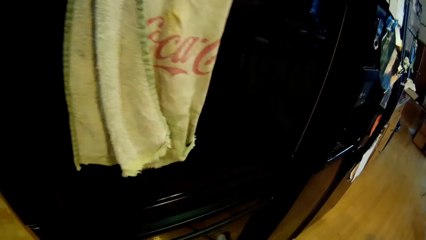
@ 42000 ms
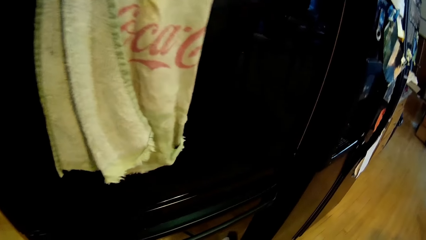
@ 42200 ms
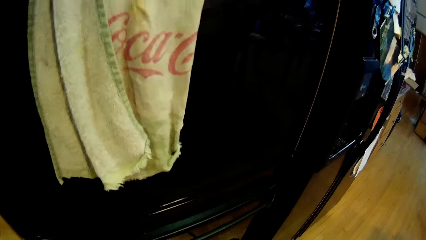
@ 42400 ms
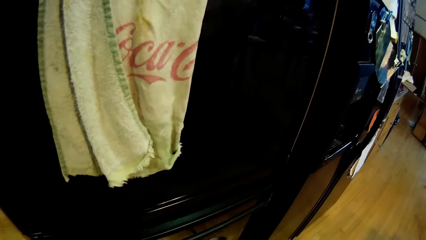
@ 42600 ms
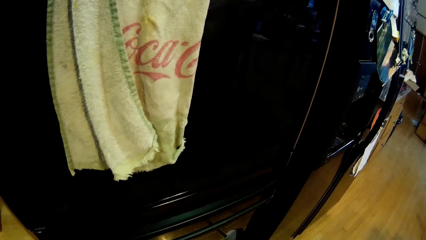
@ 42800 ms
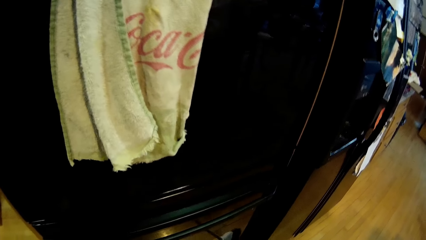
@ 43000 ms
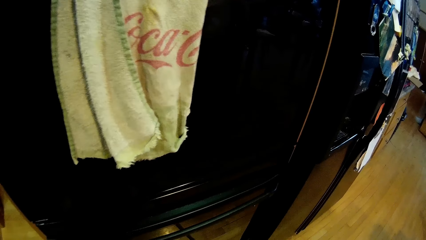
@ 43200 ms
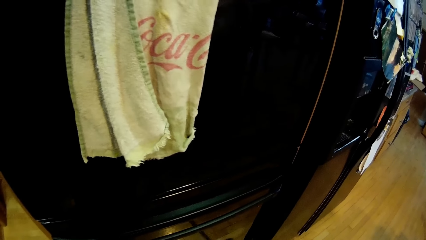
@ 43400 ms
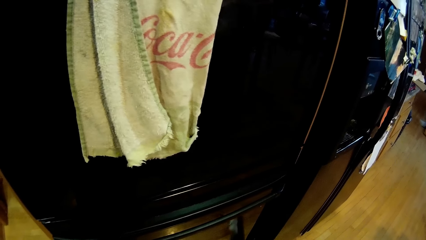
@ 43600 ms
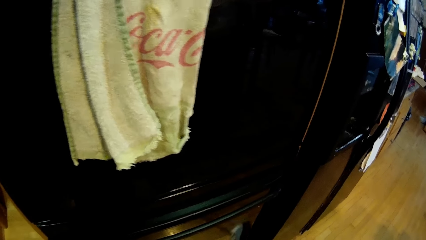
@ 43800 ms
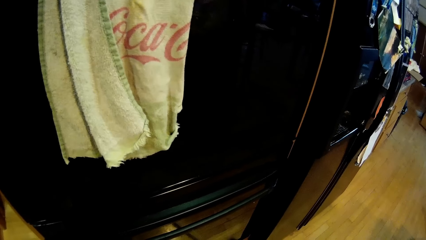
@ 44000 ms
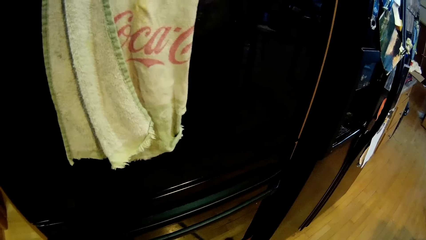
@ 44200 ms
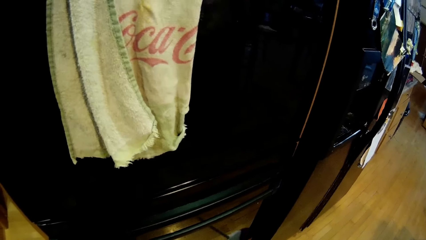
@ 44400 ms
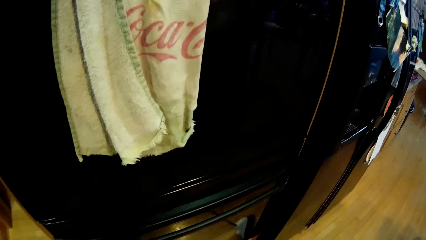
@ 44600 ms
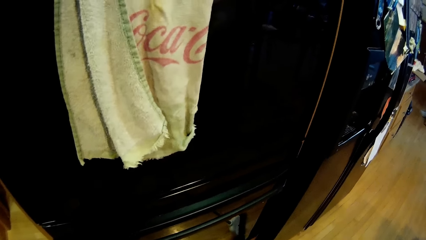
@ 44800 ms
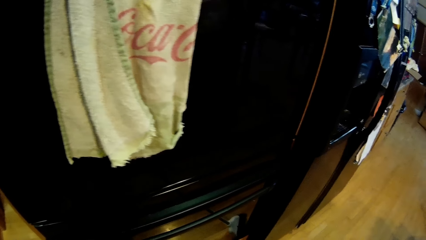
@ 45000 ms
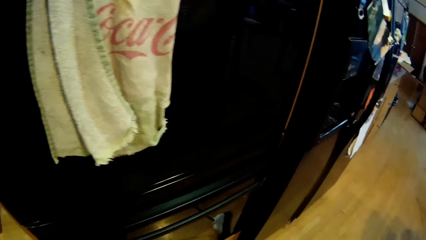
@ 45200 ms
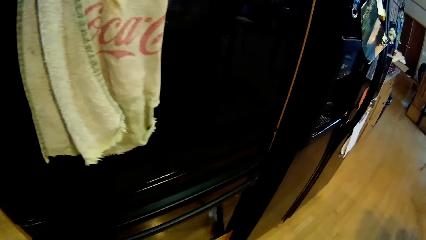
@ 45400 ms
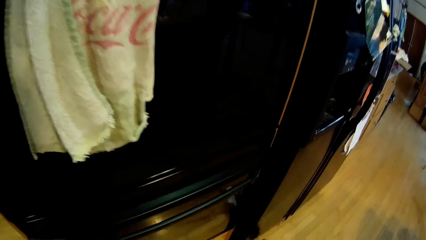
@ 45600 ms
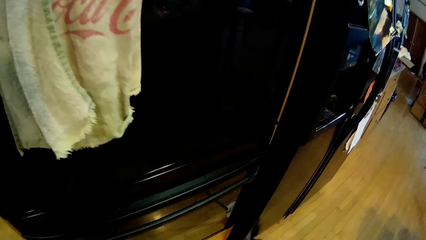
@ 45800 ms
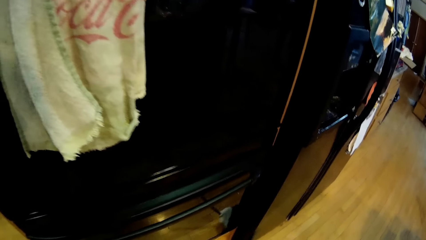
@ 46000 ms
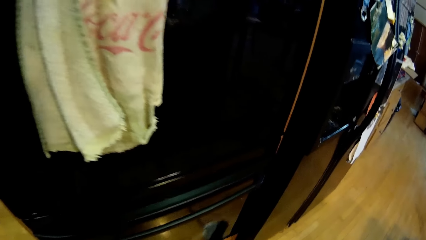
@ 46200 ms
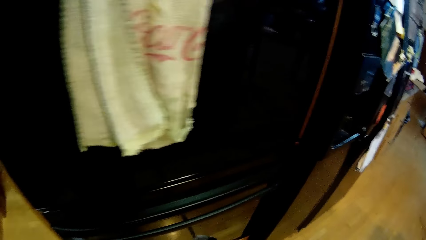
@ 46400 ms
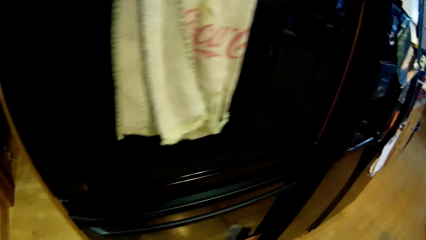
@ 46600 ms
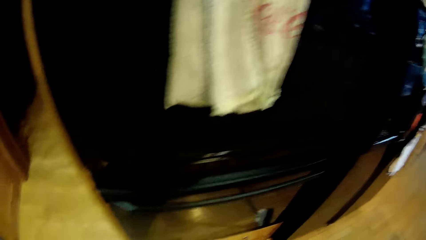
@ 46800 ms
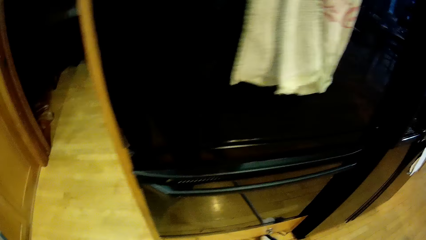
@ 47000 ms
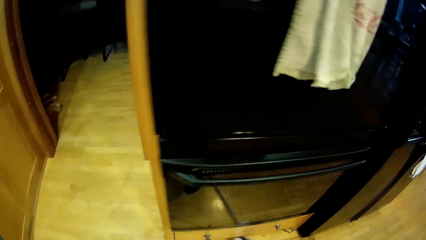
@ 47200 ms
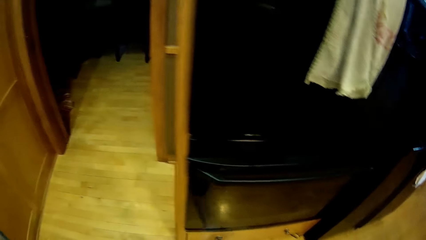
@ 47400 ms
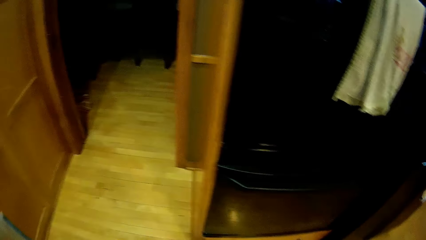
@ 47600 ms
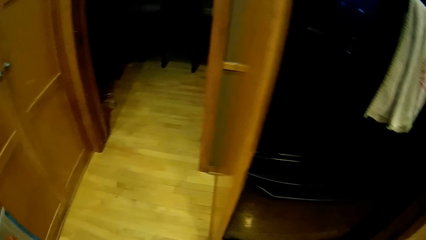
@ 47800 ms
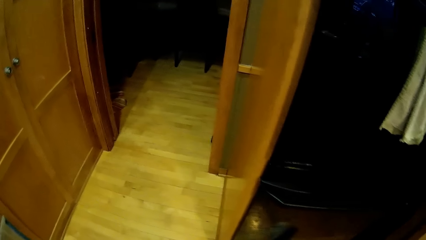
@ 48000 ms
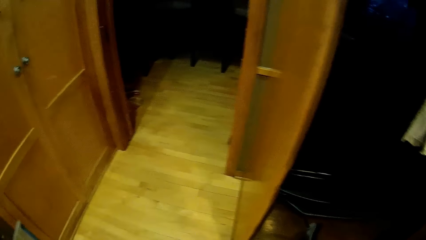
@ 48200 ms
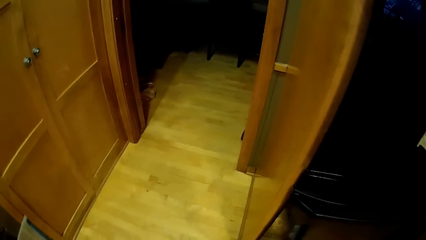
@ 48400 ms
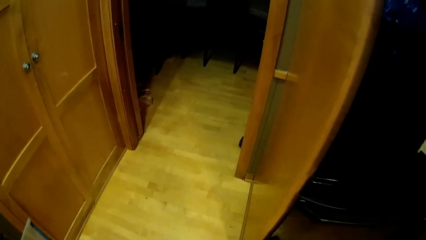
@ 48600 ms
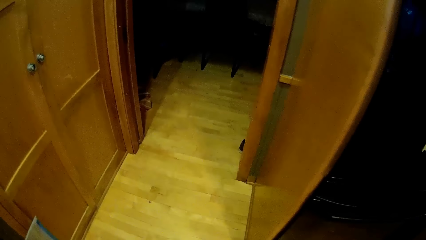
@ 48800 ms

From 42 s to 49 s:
The camera wearer sweeps the floor.

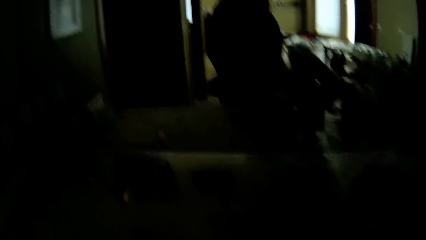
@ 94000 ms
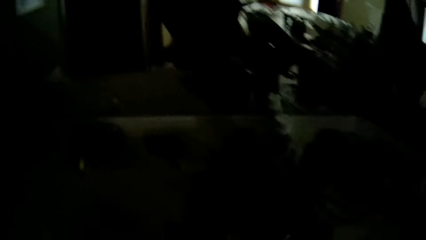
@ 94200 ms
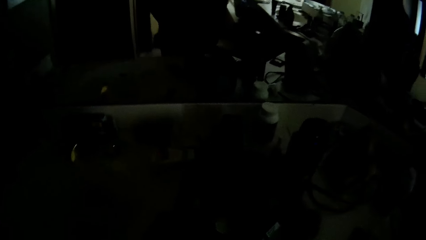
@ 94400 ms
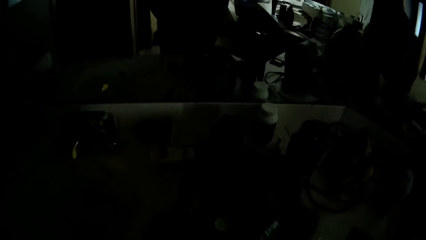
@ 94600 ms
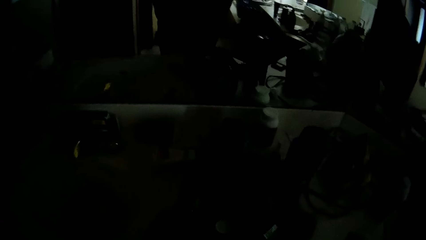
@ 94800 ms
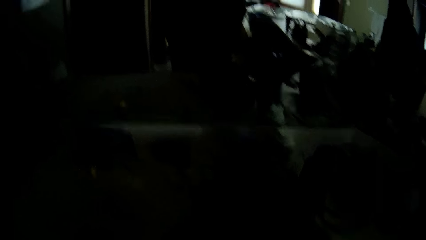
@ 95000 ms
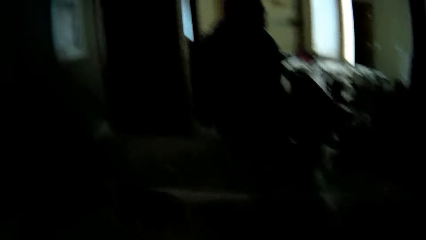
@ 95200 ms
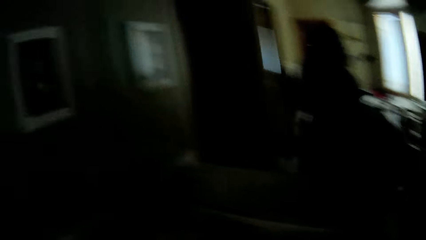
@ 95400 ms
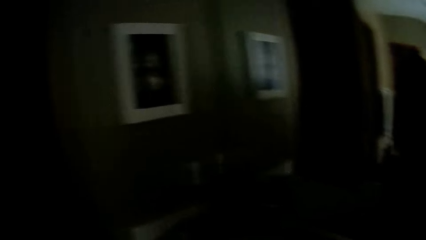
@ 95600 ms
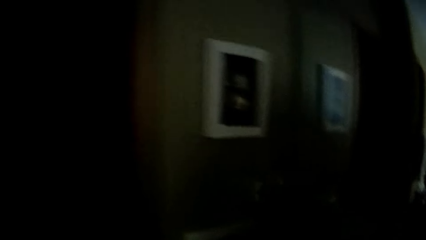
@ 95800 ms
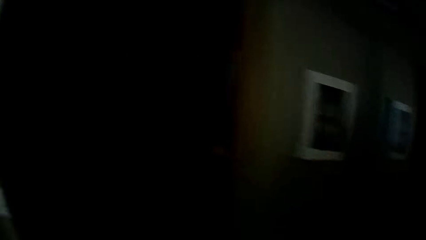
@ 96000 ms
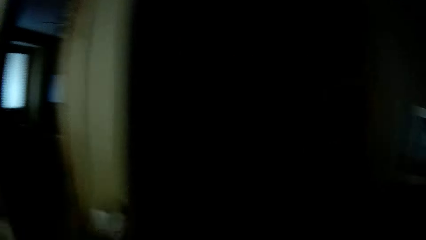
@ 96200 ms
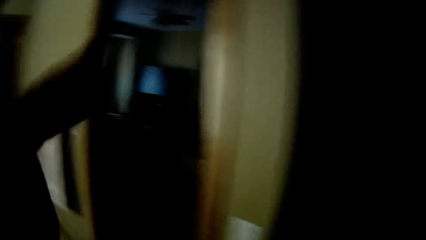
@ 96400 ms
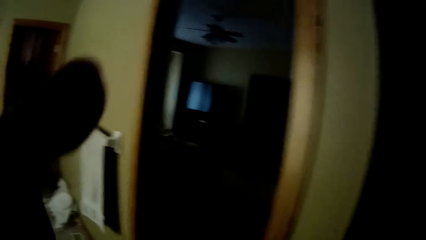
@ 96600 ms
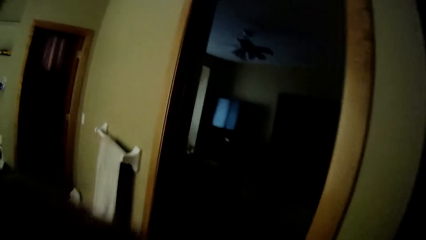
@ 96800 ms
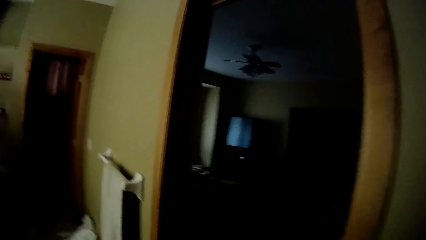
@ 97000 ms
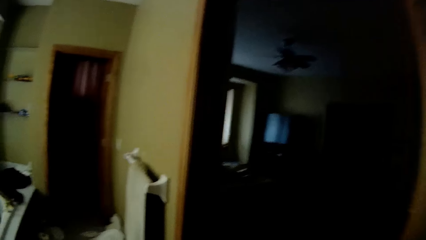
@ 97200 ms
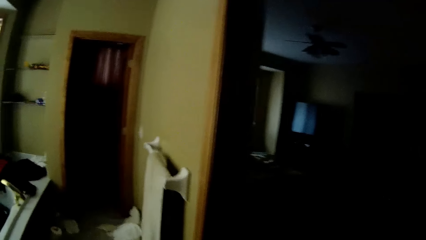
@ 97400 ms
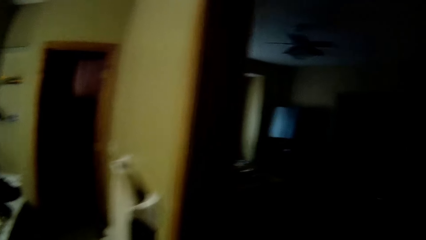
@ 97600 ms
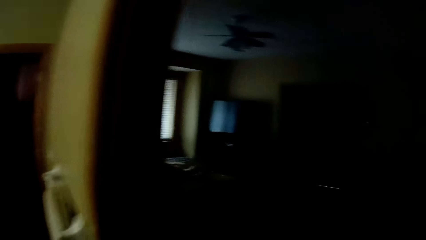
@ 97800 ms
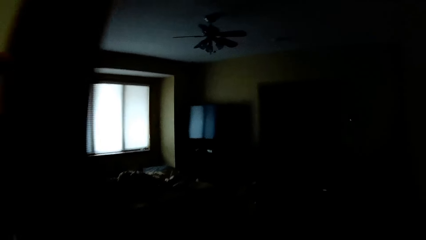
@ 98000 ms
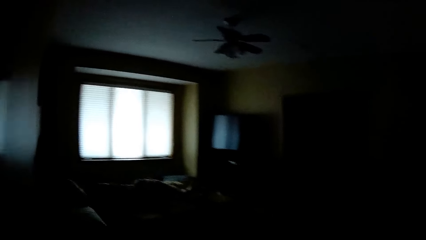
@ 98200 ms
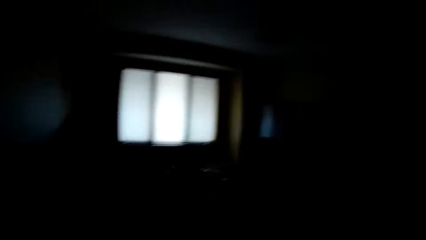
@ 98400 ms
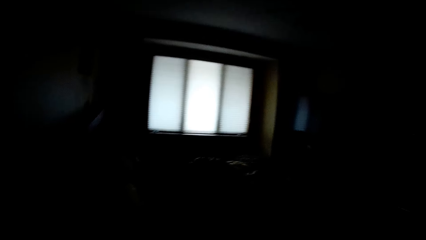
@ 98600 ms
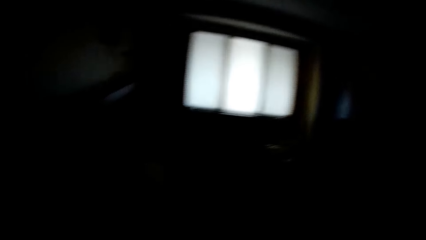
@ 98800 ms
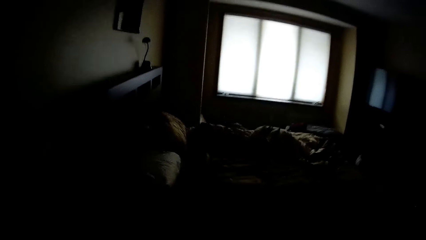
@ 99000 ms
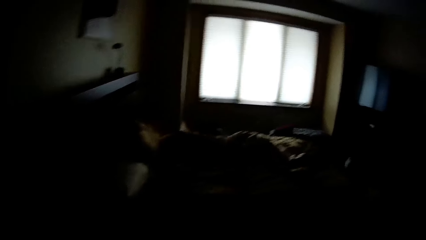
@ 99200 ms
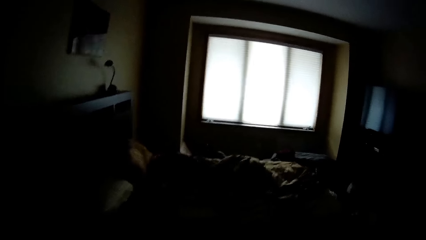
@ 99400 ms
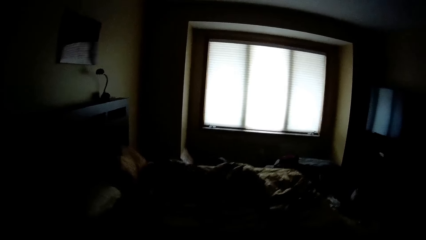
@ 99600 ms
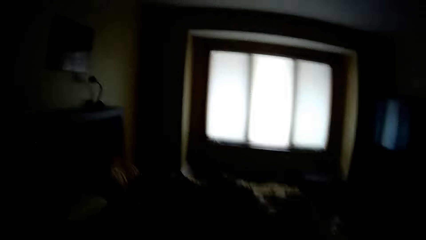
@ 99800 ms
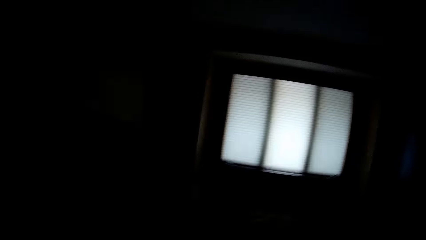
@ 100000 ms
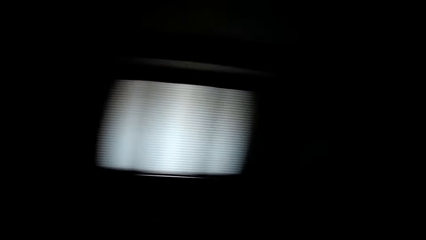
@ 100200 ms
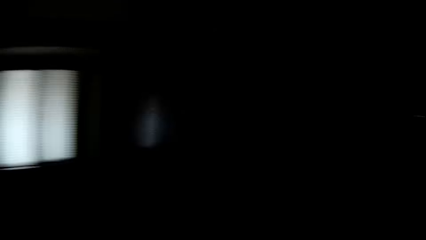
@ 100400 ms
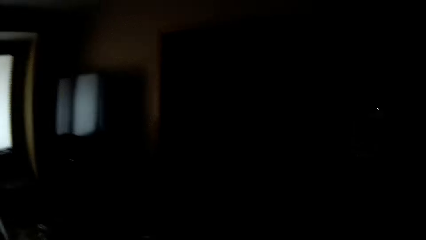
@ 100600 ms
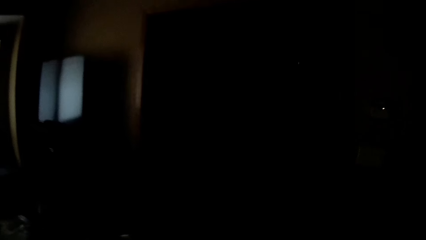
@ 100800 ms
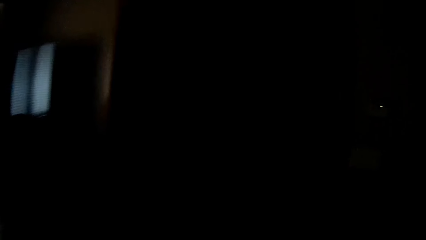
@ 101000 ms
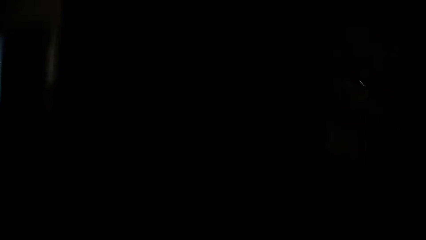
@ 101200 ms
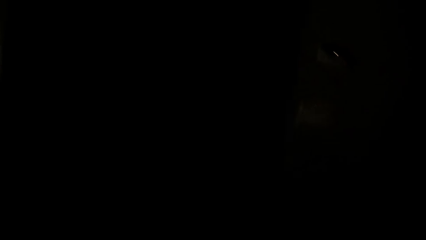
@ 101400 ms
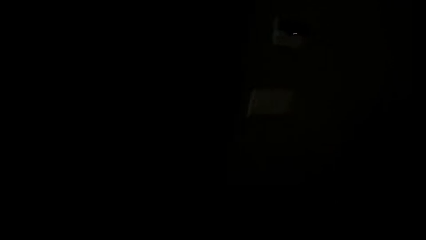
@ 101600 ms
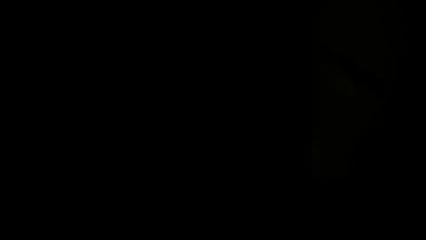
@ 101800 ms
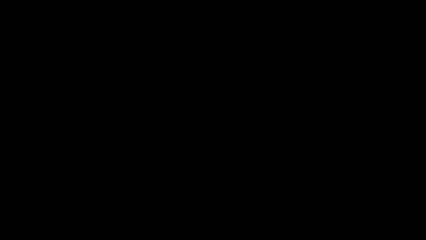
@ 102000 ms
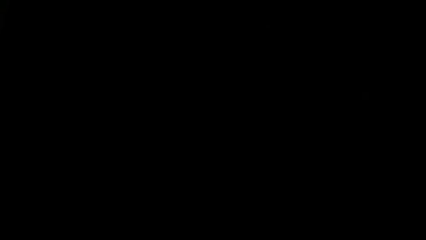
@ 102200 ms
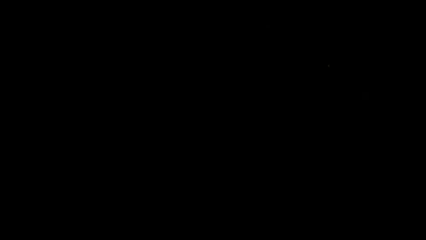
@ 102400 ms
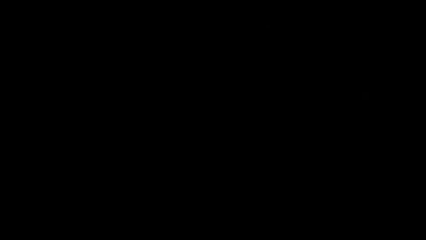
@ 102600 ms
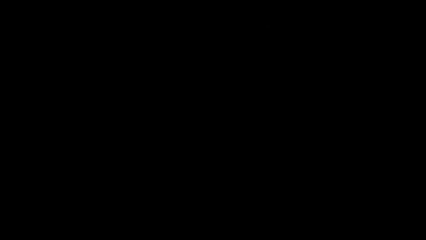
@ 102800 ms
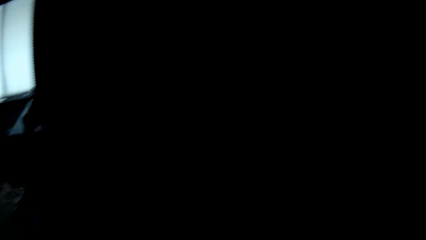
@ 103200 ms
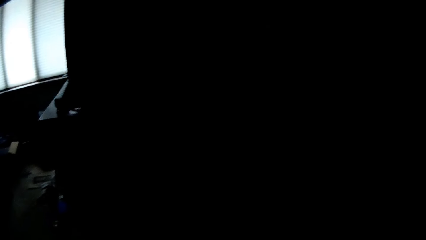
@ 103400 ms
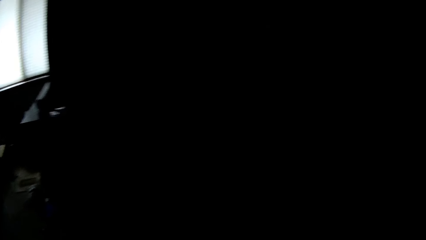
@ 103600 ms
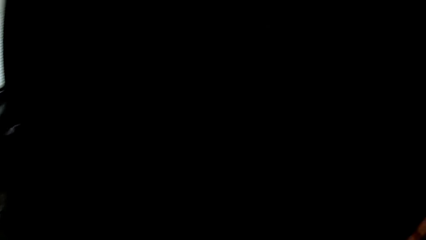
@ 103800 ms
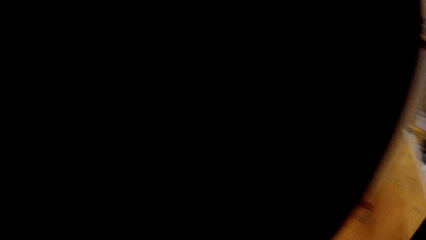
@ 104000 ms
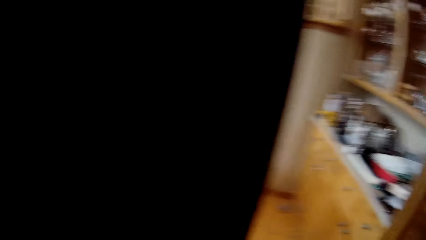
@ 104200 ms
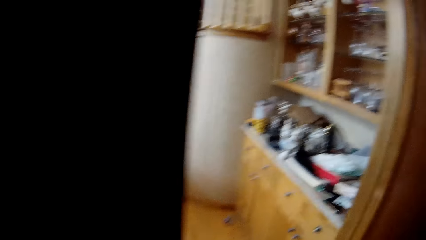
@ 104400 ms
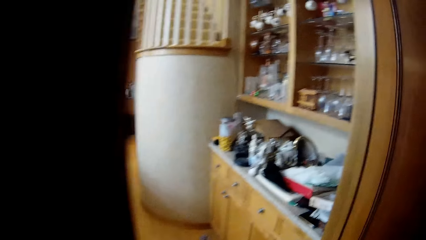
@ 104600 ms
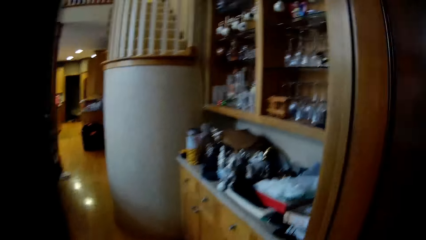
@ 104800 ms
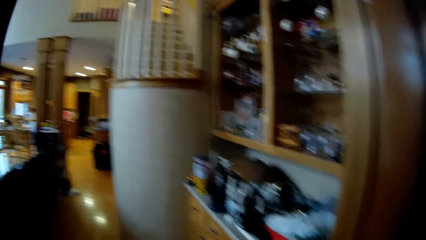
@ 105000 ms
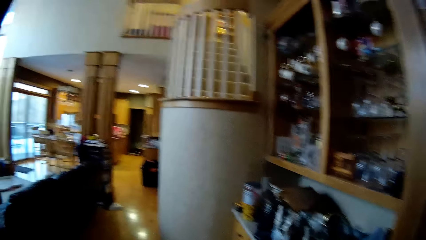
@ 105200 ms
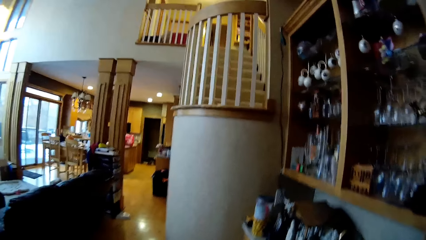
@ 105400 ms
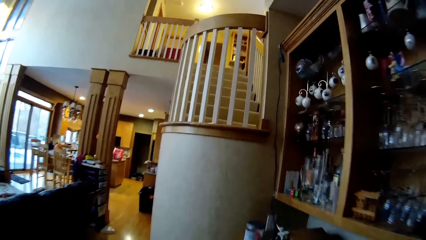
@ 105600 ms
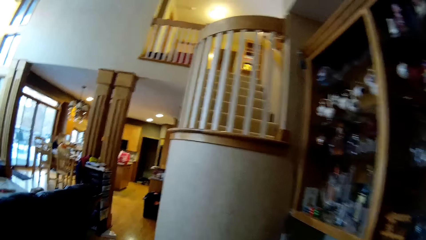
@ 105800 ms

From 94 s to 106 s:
The camera wearer looks around the house. He lifts his hand. He walks around the house.
